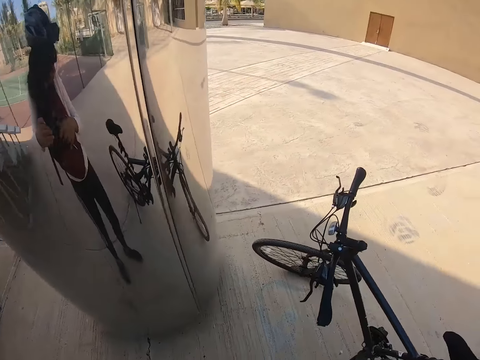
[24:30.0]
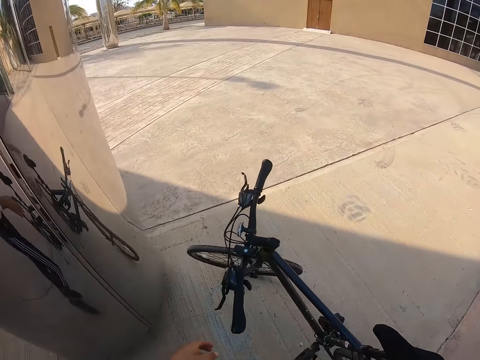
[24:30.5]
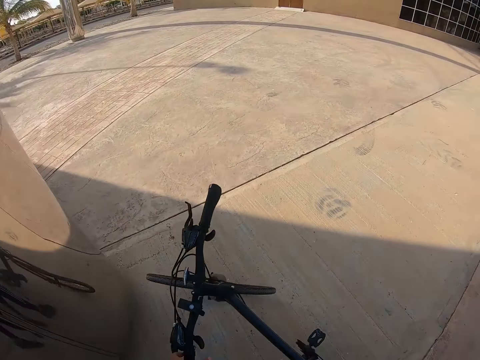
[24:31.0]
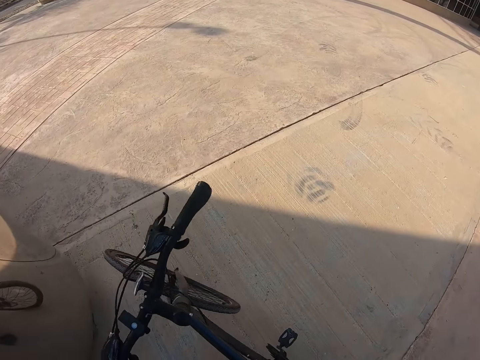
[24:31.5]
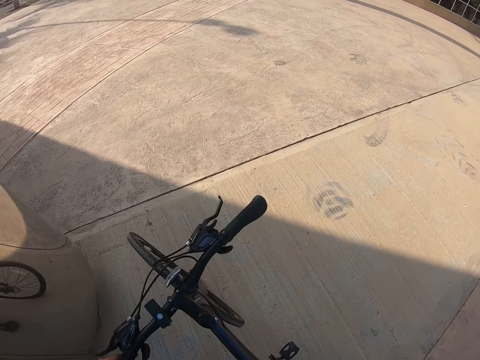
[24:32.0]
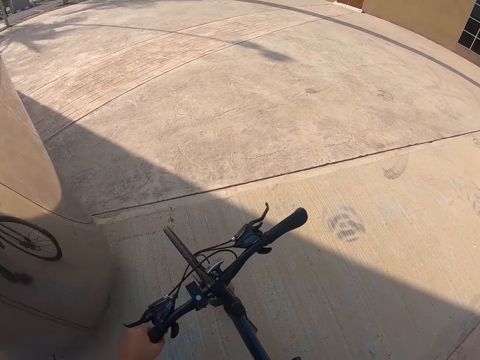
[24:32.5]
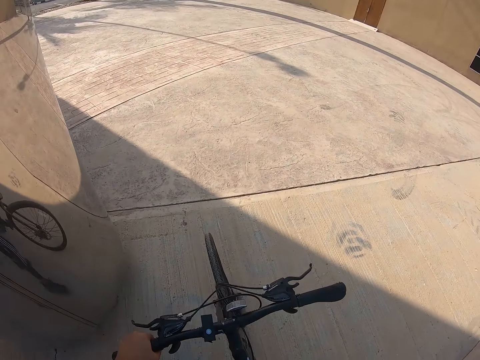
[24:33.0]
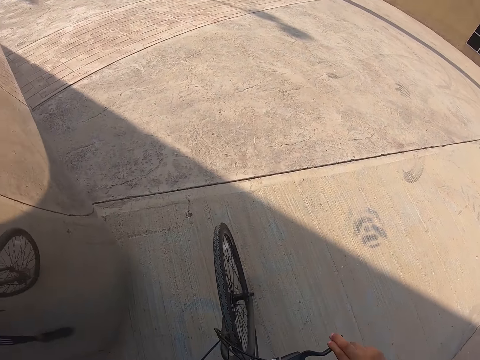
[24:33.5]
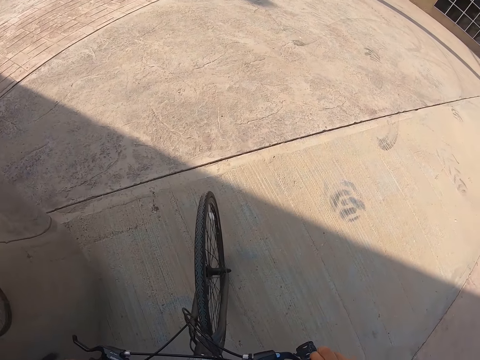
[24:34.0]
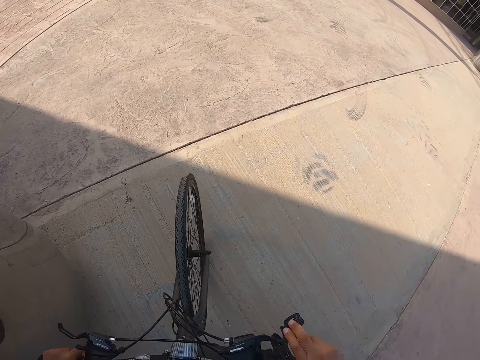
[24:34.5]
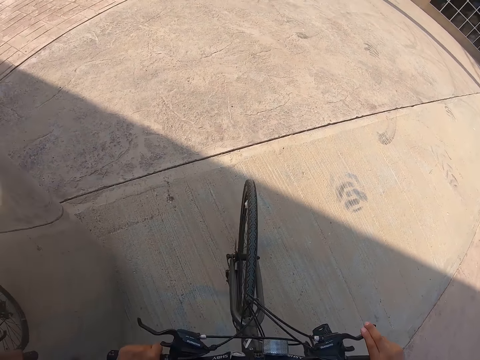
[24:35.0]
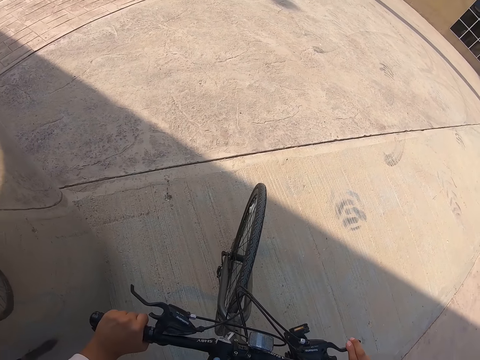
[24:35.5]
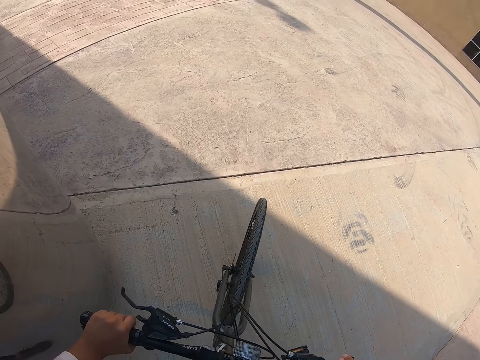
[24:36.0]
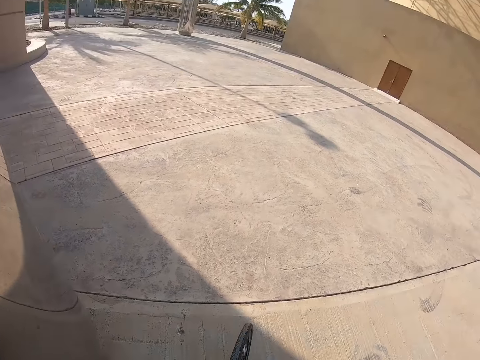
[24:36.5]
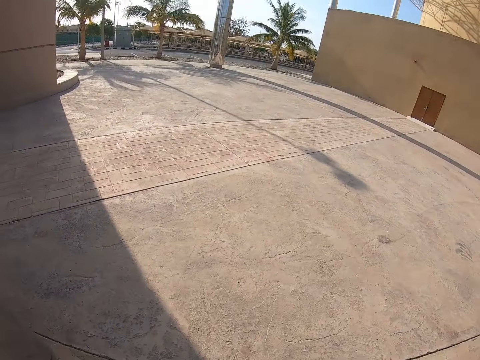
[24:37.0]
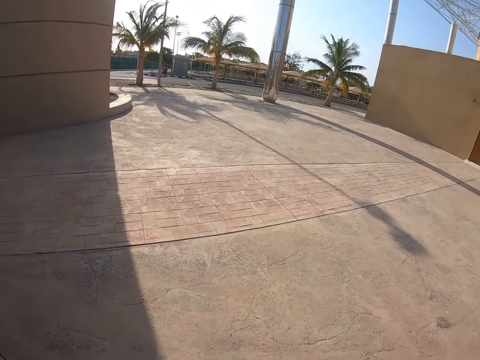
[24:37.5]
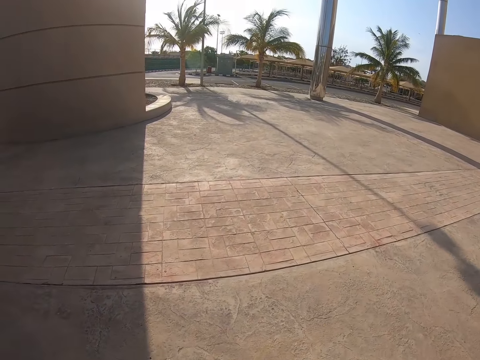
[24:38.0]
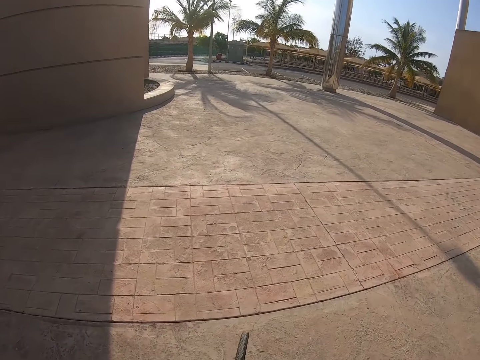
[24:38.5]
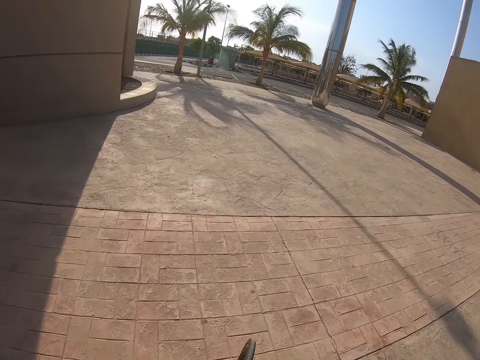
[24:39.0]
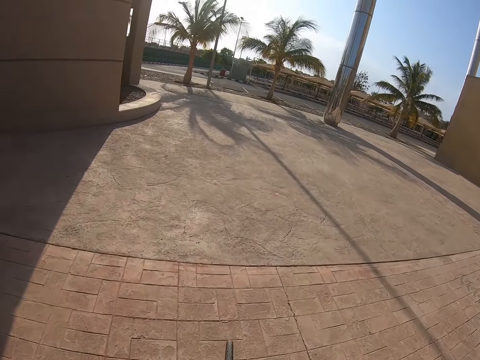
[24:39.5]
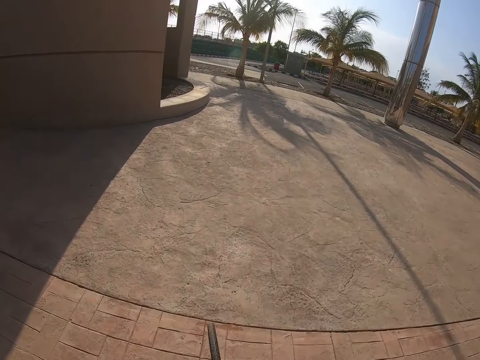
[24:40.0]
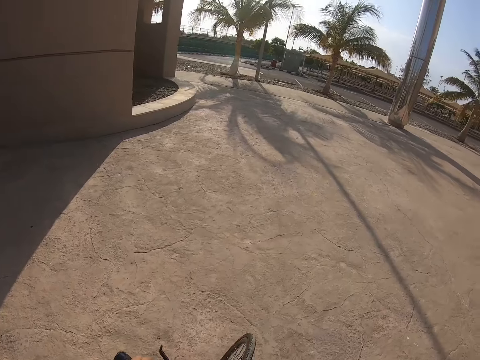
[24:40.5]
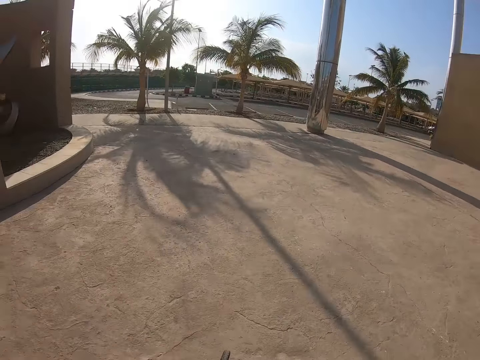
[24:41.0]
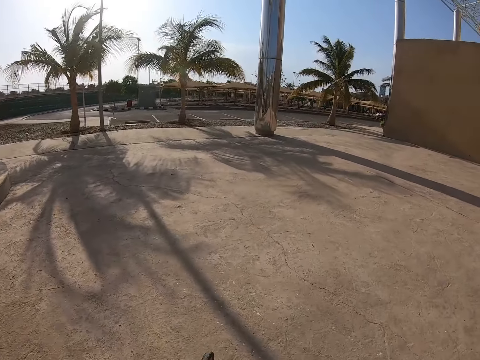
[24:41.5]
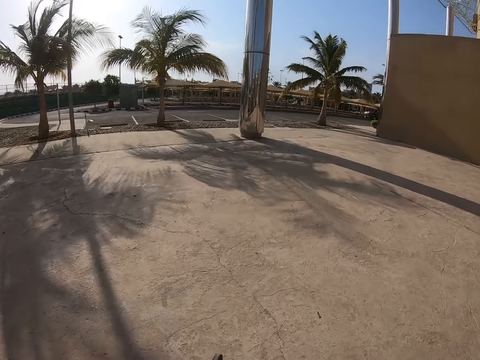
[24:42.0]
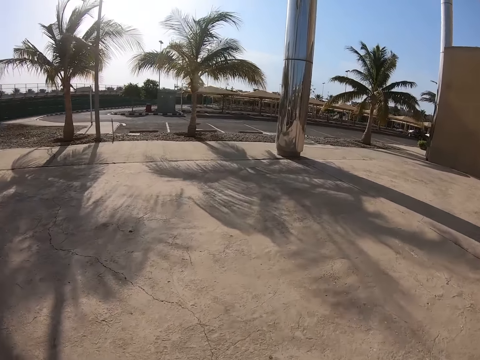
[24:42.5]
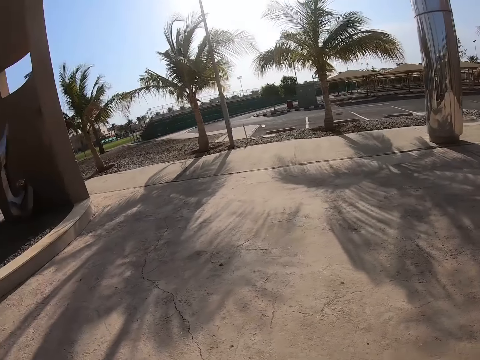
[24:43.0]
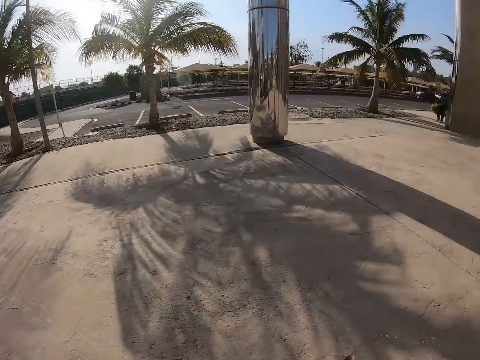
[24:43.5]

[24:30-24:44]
The camera wearer looks at the bicycle. They make a step. They hold the bicycle. They climb the bicycle. They look at the bicycle. They ride the bicycle. They look around.

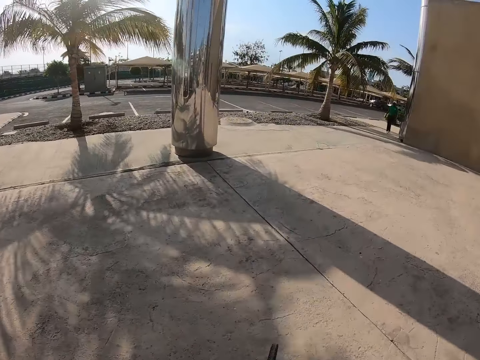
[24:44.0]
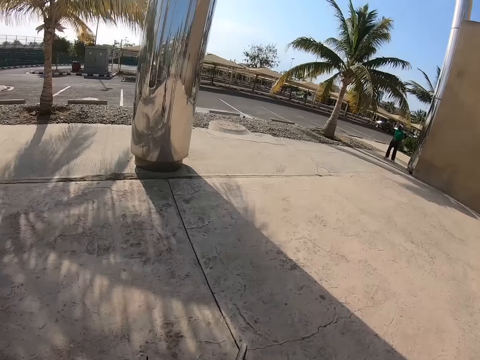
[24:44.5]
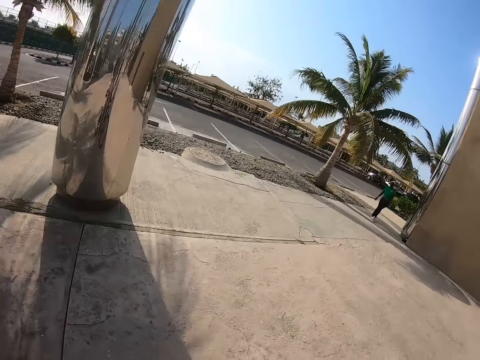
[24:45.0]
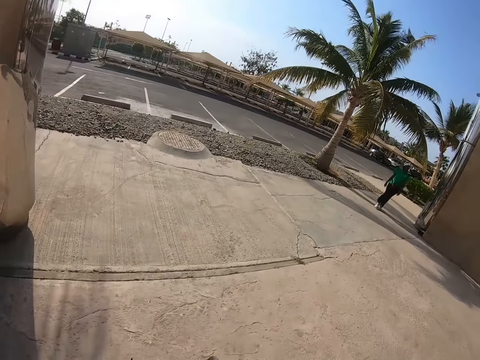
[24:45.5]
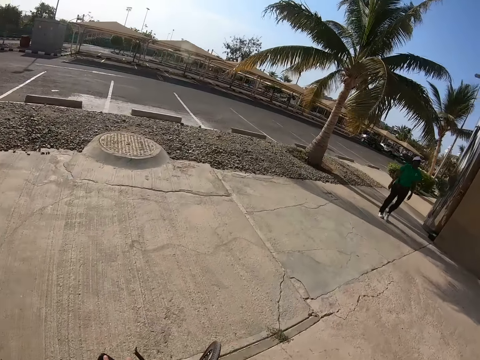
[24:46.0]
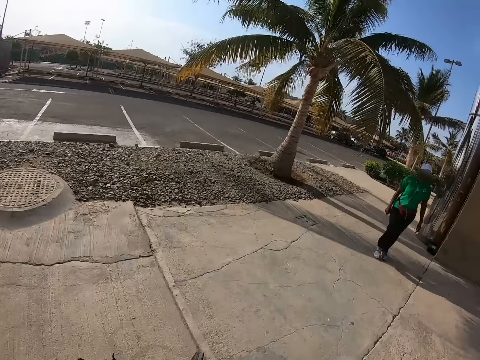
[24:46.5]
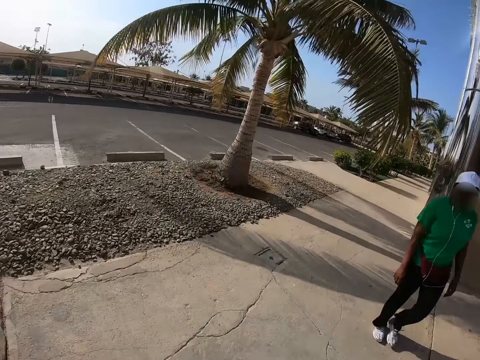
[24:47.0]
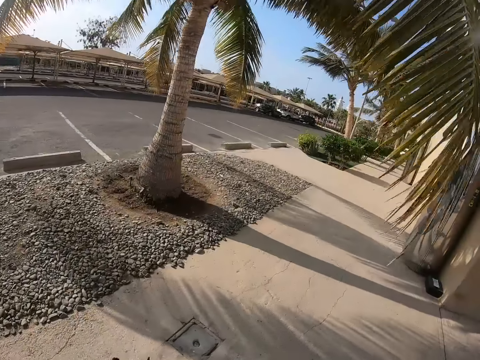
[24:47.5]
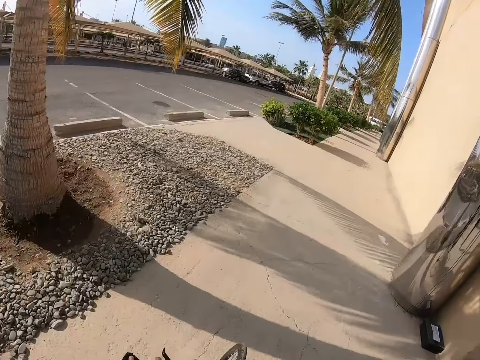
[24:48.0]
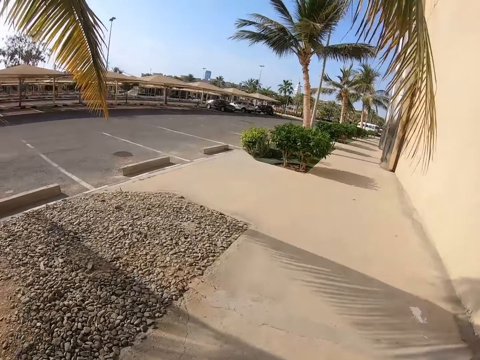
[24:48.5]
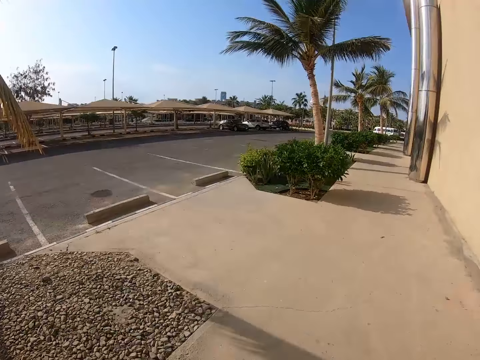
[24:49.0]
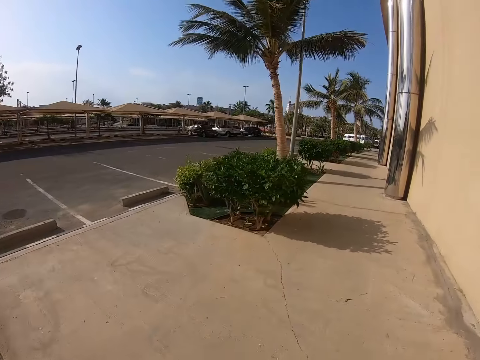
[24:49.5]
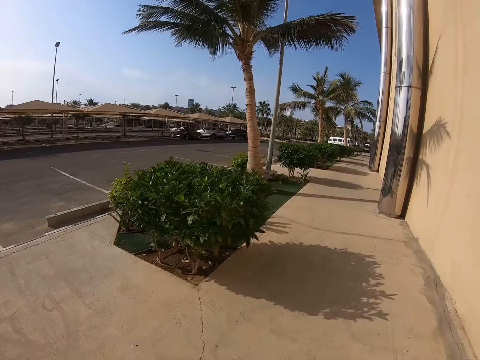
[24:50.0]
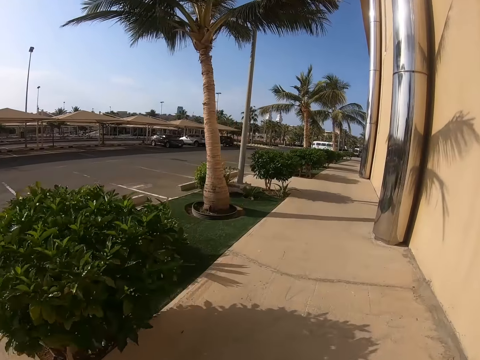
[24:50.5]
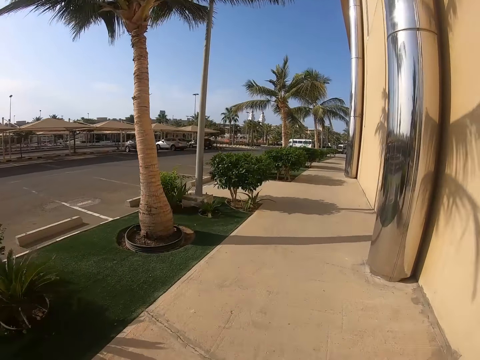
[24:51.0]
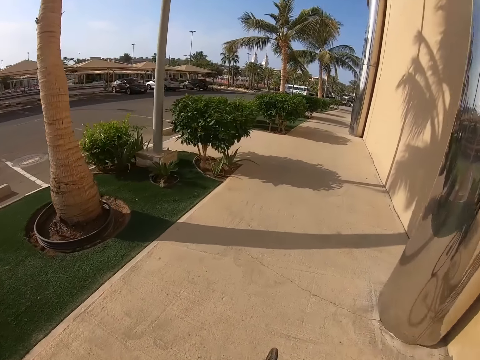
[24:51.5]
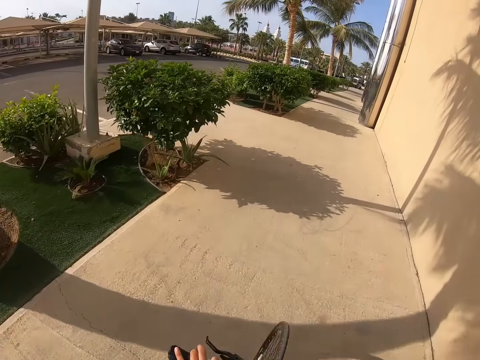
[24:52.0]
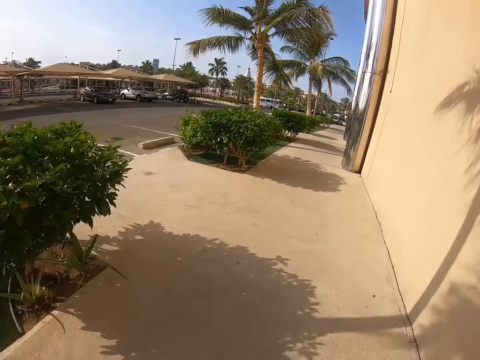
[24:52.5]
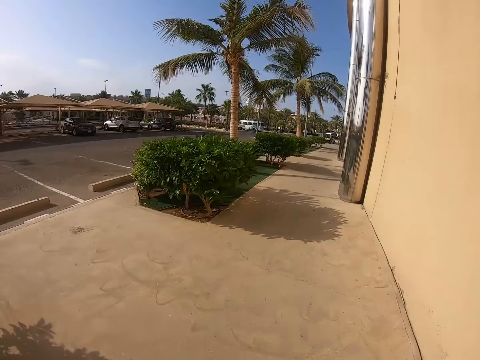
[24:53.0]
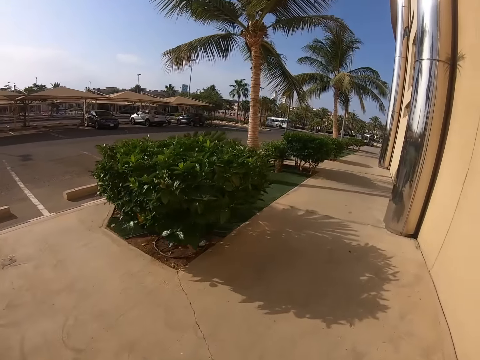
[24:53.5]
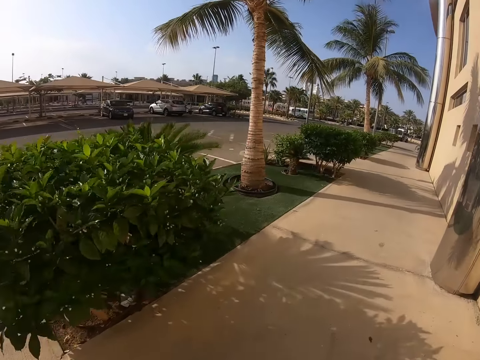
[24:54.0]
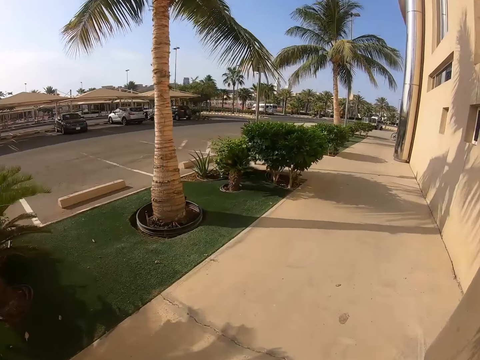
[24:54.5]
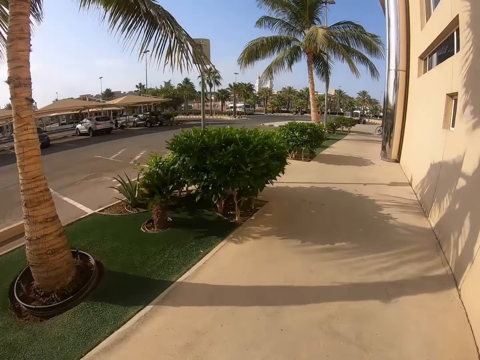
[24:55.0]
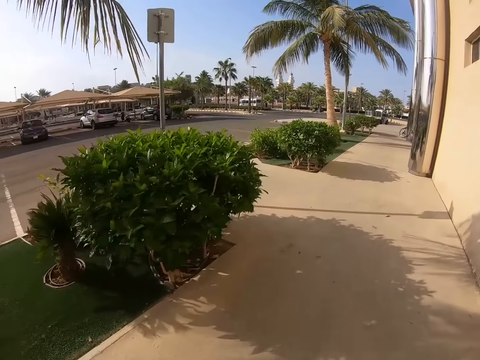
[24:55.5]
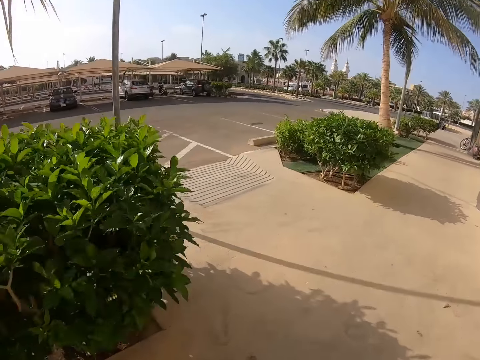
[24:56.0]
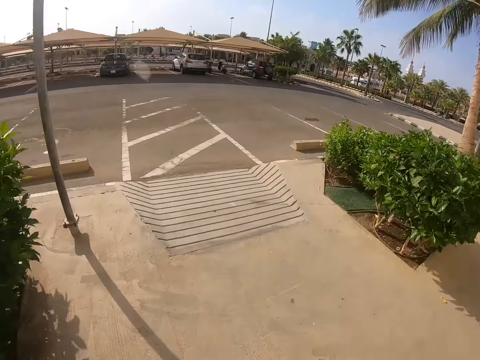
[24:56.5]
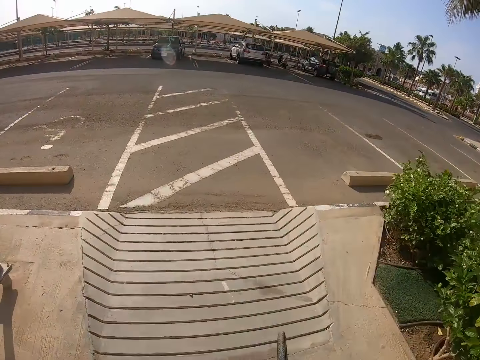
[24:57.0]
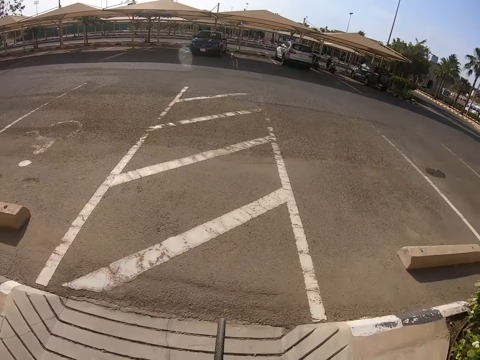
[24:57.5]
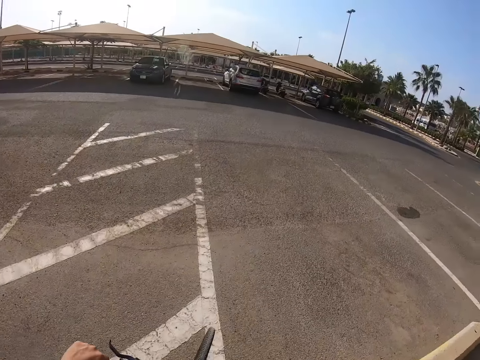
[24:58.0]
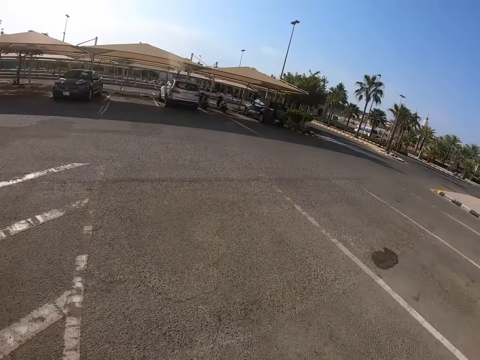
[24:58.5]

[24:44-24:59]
The camera wearer rides a bicycle on the sidewalk. They make a left turn. They ride the bicycle on the road.
